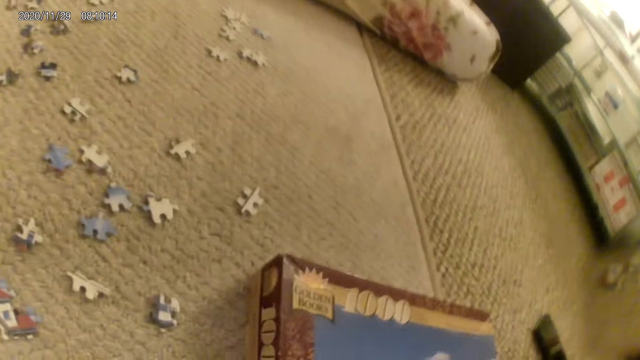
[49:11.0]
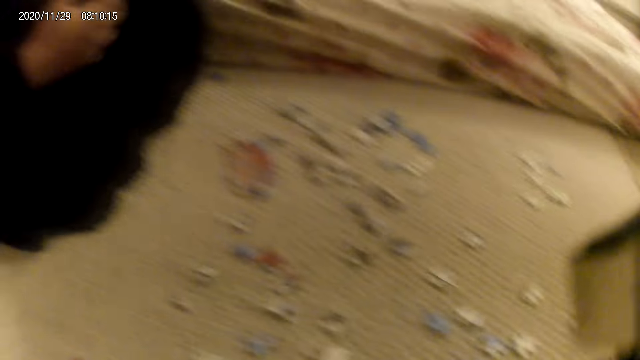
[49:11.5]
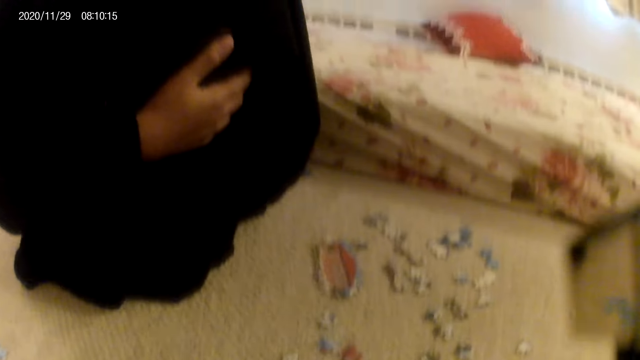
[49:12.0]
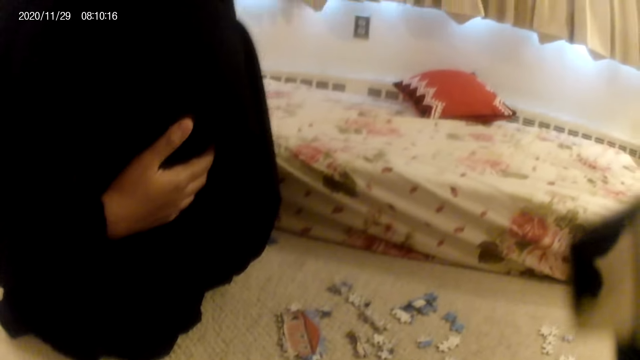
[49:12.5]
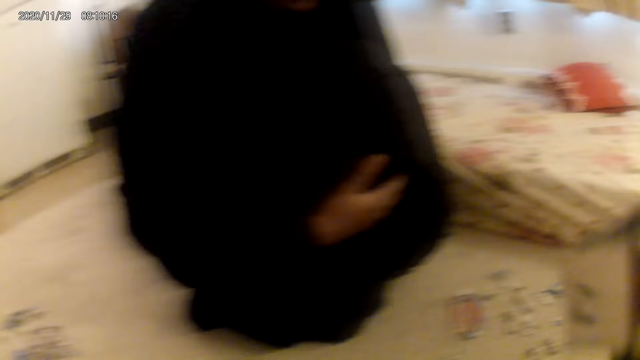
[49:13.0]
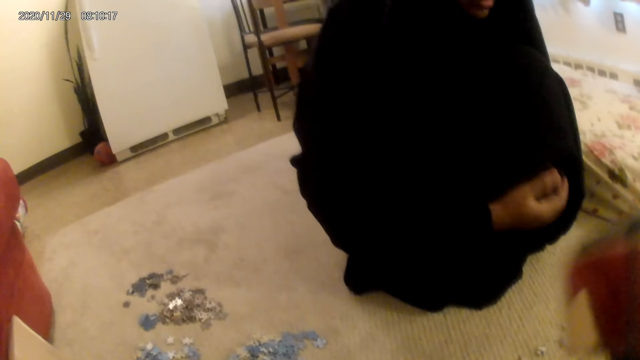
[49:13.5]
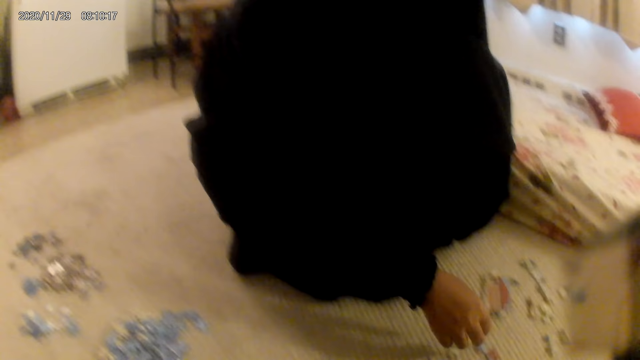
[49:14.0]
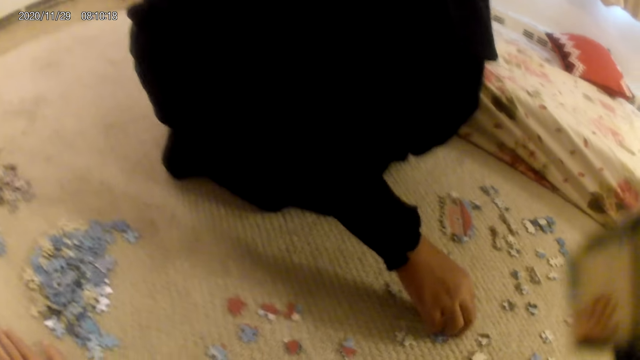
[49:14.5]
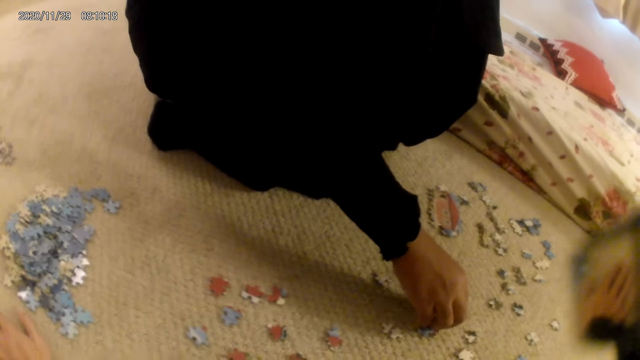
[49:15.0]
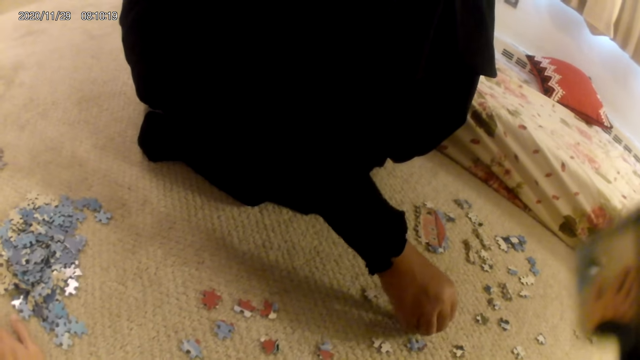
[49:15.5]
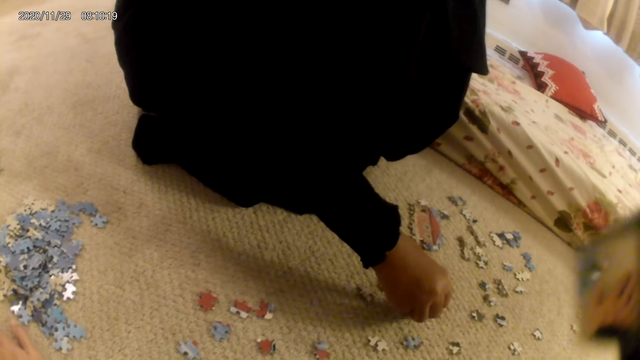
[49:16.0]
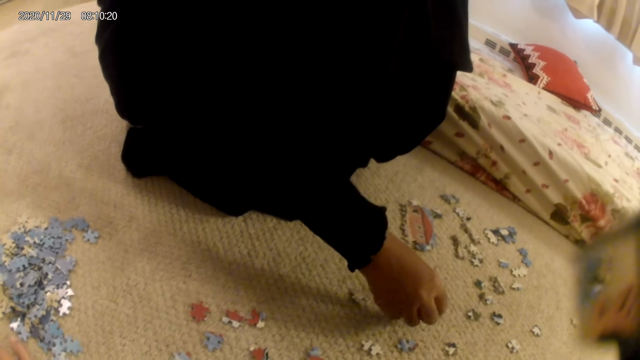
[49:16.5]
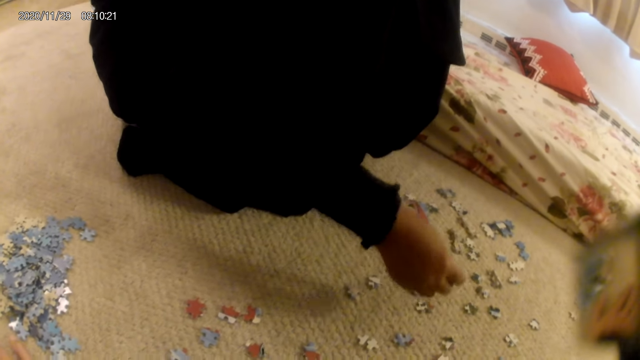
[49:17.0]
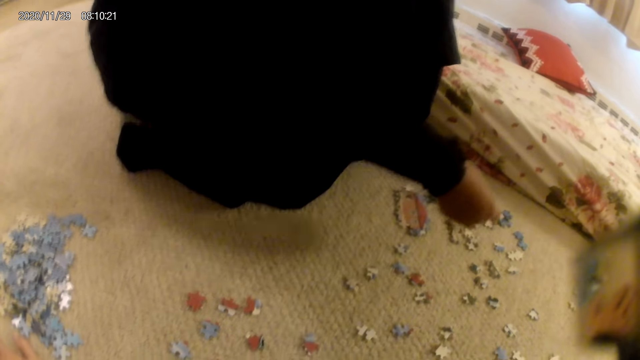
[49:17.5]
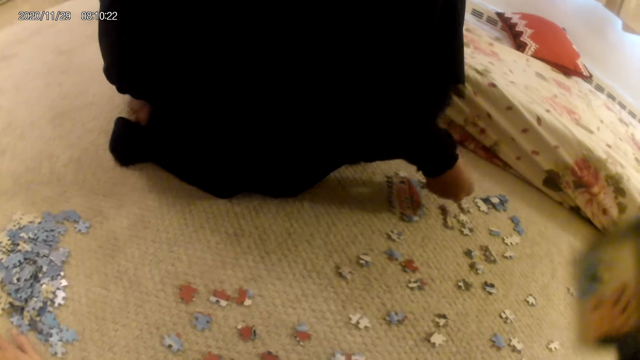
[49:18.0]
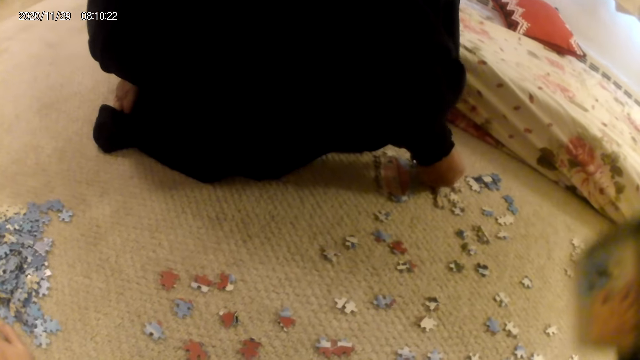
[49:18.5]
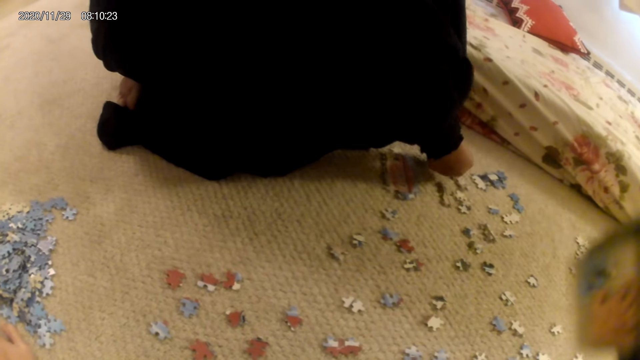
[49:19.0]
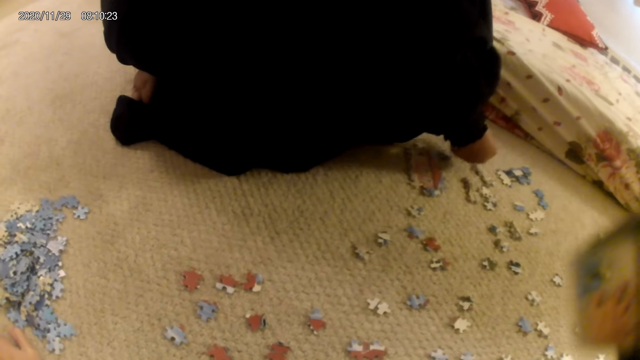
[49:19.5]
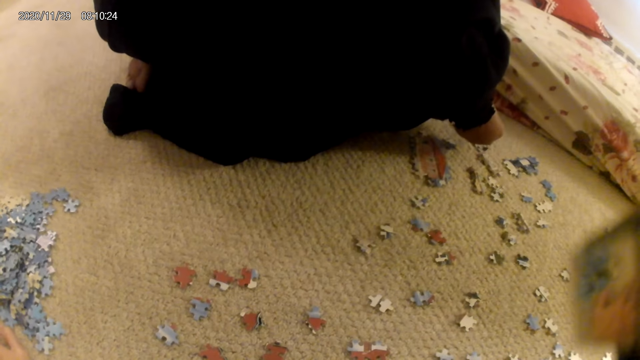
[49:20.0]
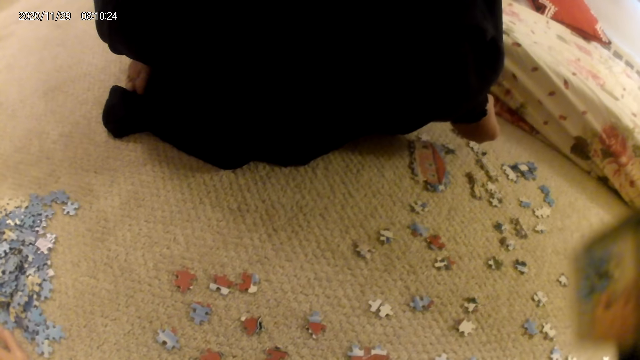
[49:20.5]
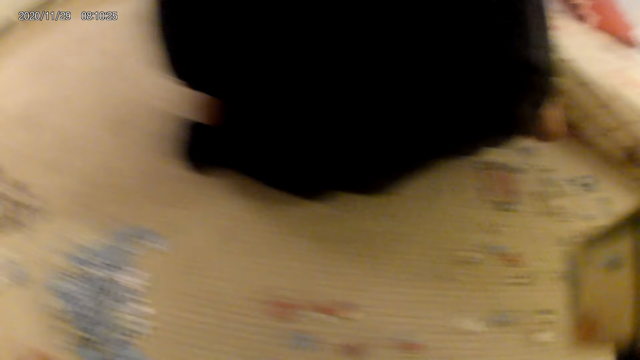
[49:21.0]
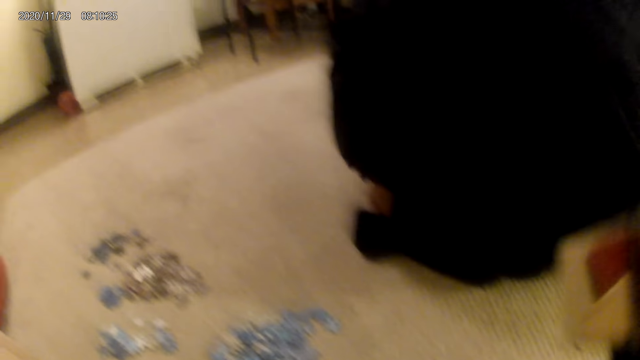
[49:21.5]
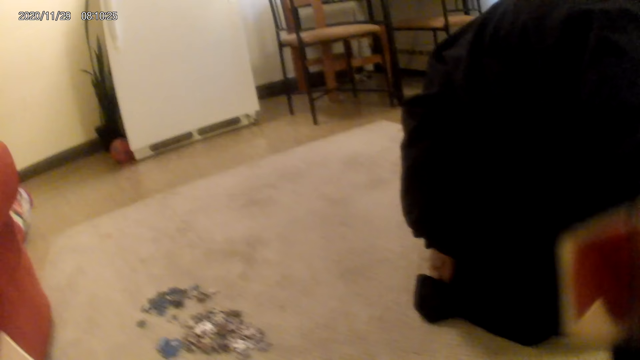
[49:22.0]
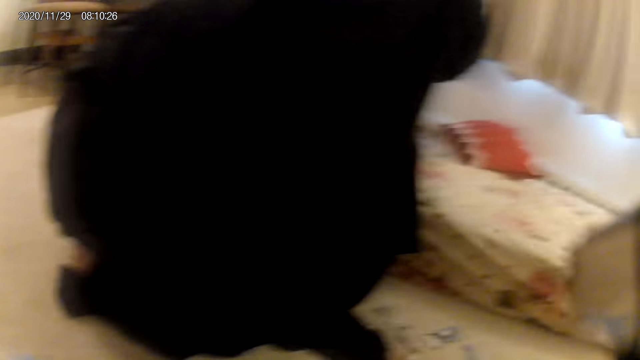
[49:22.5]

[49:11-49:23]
The camera wearer stares at the puzzle box. They look around. A lady picks up a puzzle piece. The camera wearer talks to the lady. The lady stares at the puzzle piece.

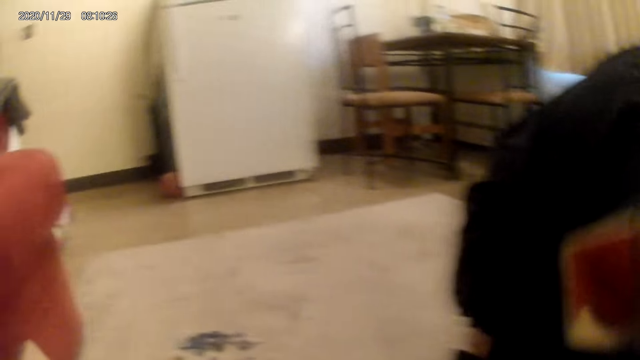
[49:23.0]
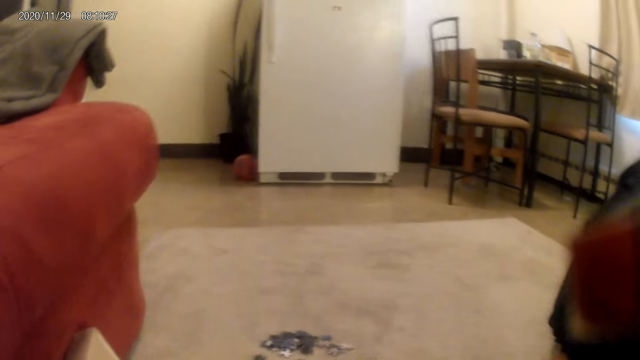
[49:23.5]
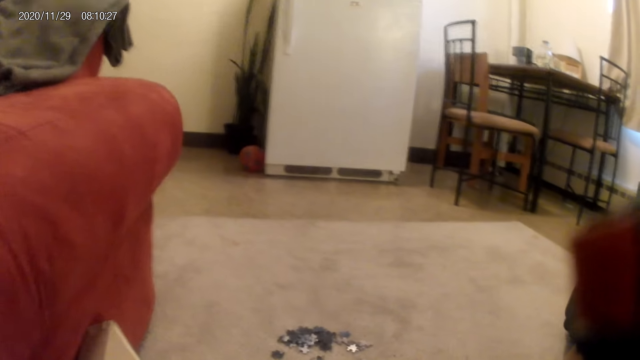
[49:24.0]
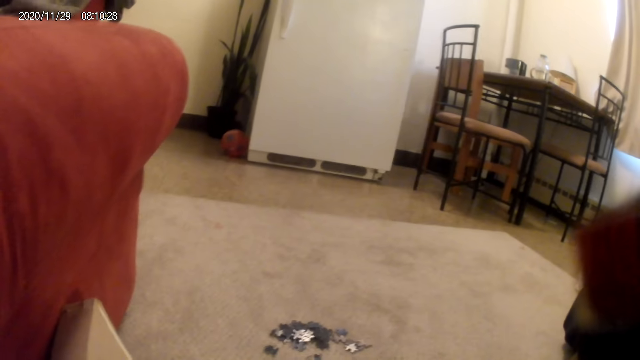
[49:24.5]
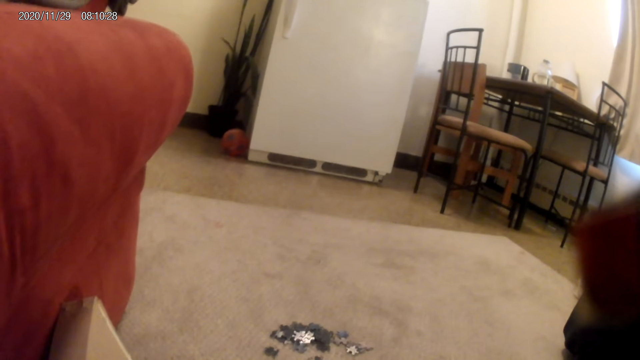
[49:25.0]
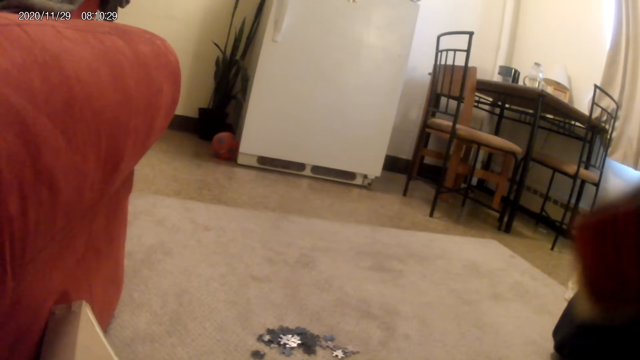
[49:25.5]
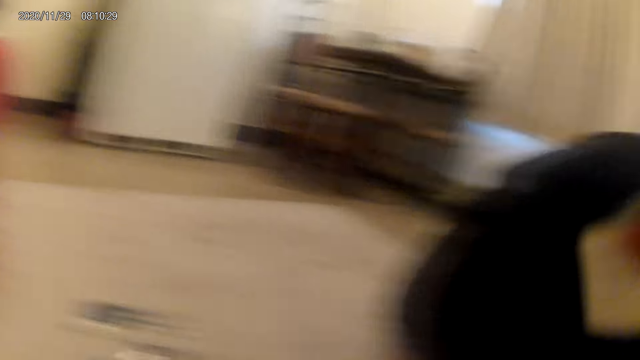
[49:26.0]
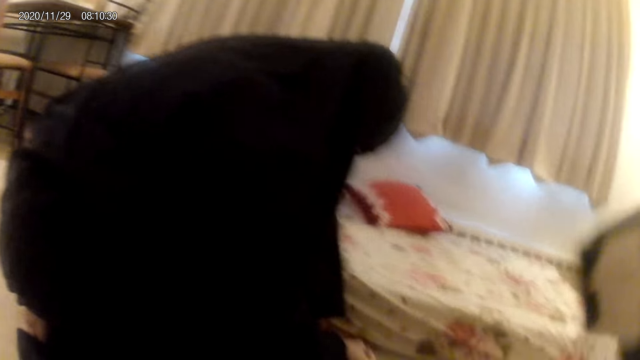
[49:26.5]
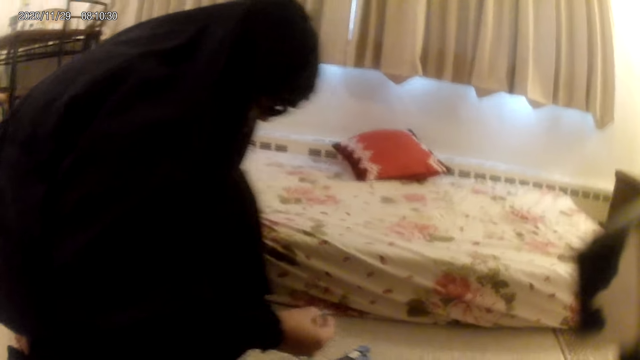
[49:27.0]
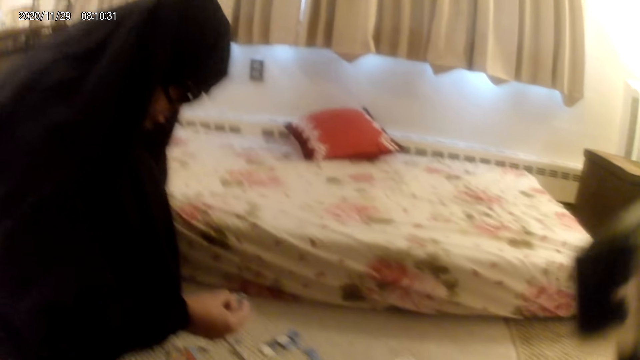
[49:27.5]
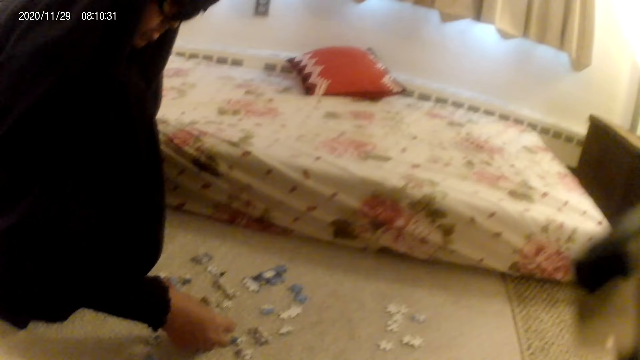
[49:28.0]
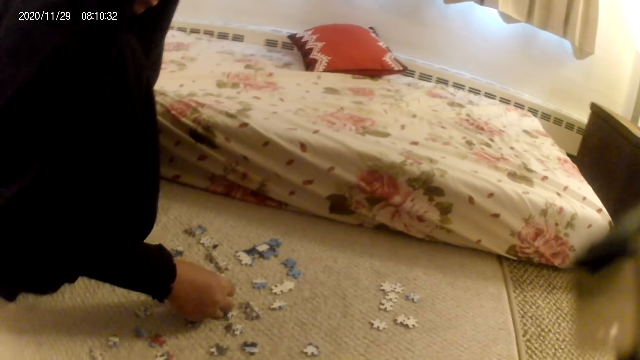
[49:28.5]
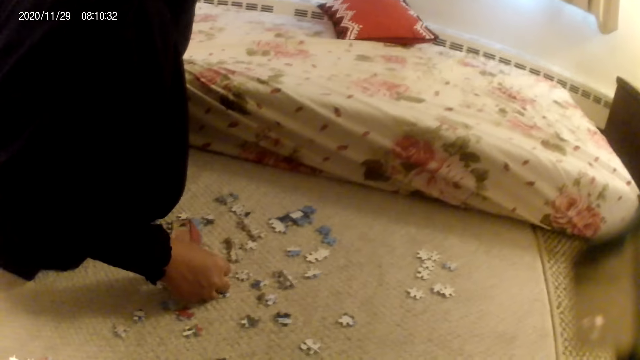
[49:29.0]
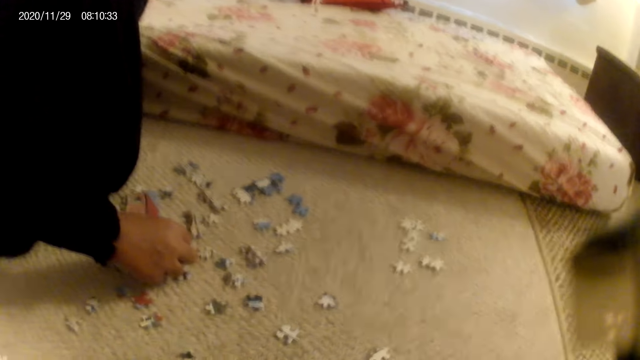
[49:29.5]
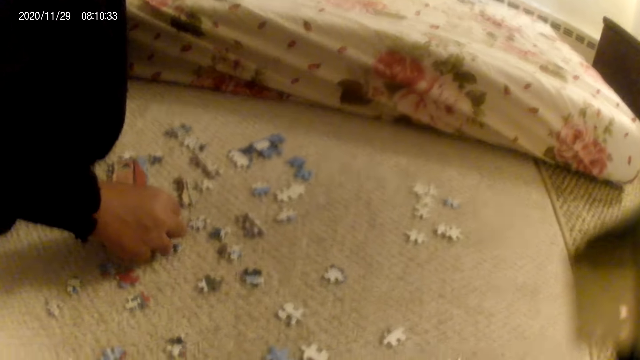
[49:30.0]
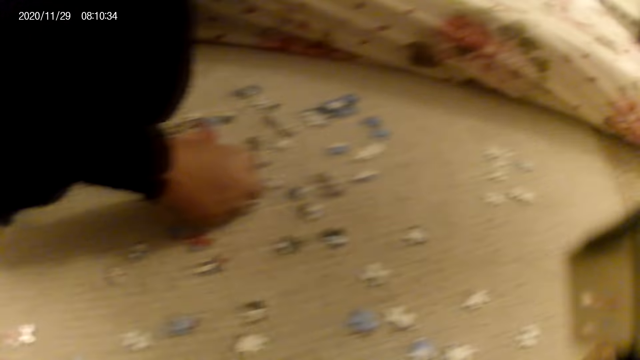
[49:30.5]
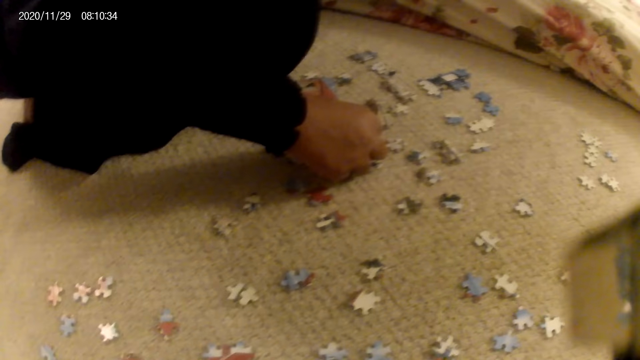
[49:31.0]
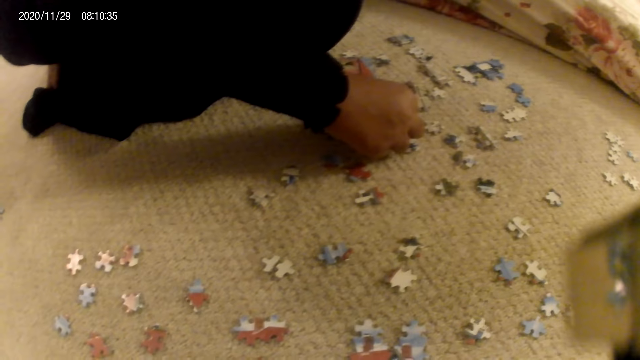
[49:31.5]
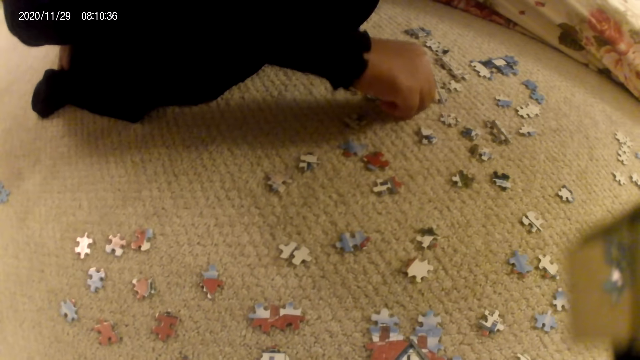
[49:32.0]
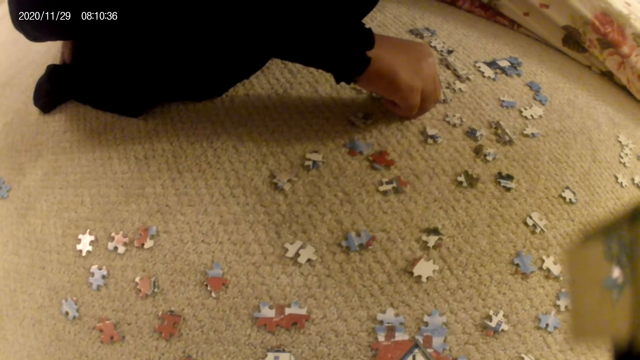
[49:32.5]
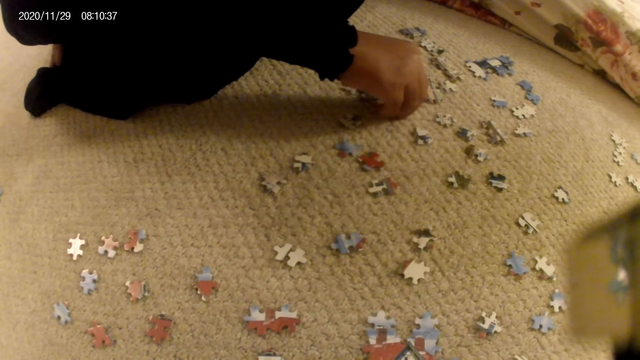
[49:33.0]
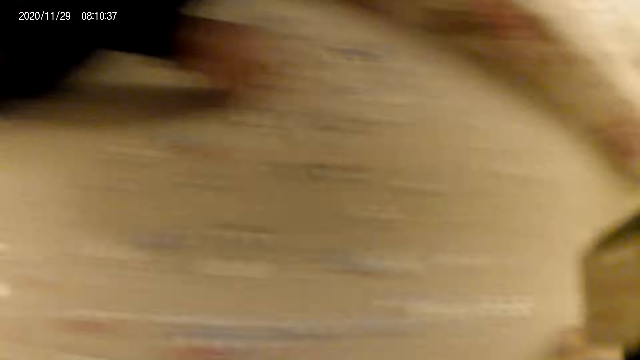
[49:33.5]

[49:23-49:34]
A lady places the puzzle piece on the floor and holds the puzzle structure.
